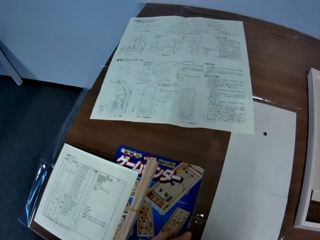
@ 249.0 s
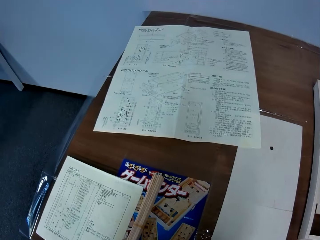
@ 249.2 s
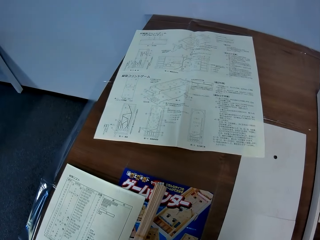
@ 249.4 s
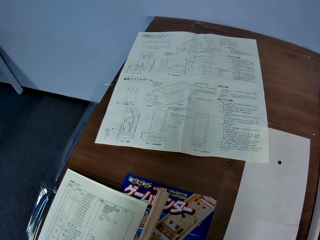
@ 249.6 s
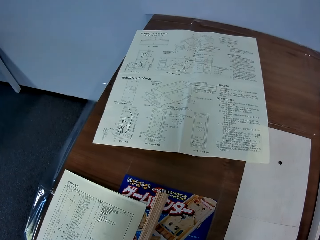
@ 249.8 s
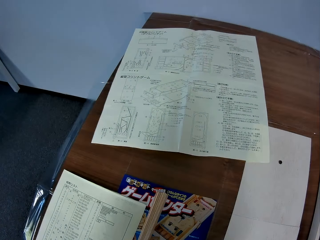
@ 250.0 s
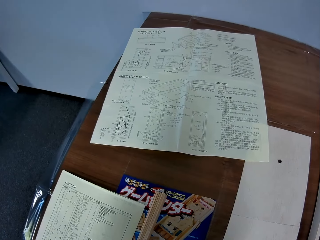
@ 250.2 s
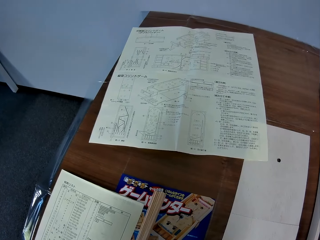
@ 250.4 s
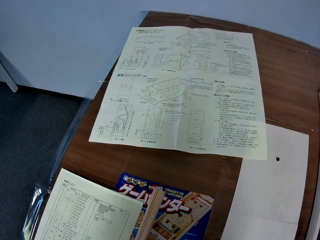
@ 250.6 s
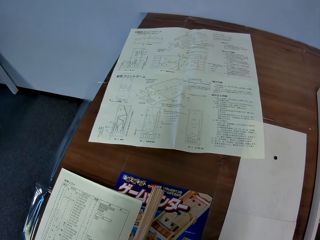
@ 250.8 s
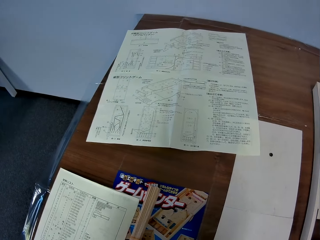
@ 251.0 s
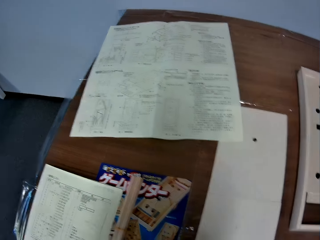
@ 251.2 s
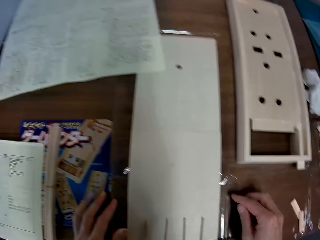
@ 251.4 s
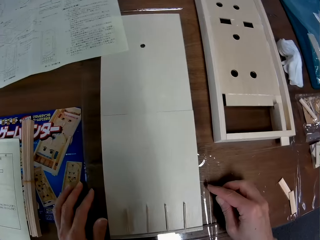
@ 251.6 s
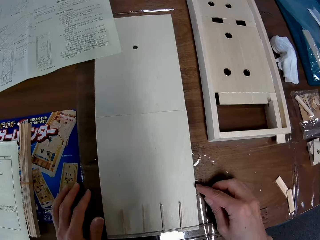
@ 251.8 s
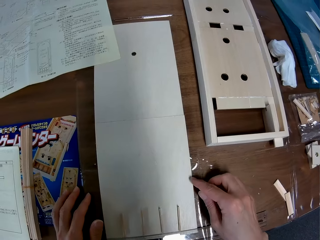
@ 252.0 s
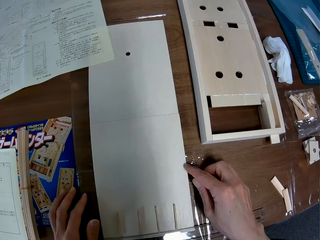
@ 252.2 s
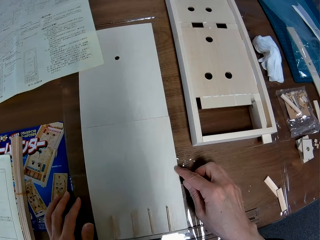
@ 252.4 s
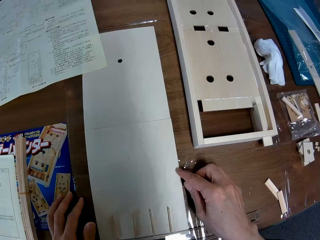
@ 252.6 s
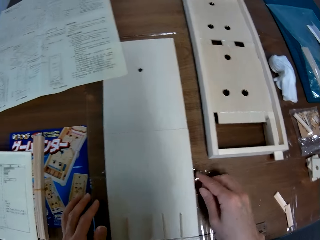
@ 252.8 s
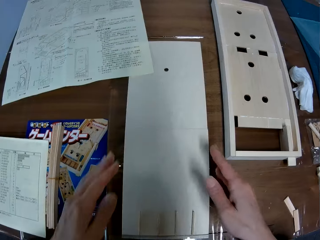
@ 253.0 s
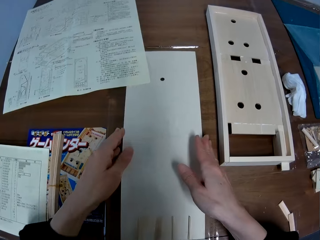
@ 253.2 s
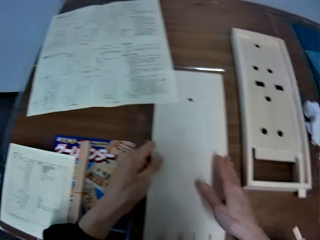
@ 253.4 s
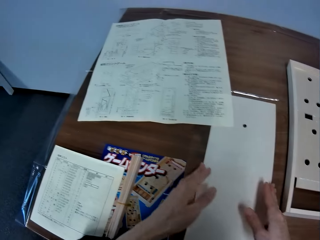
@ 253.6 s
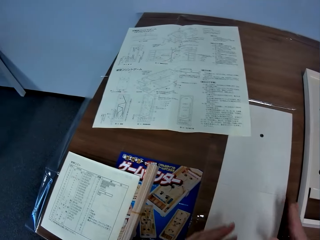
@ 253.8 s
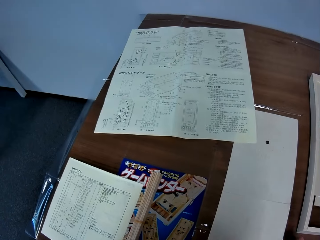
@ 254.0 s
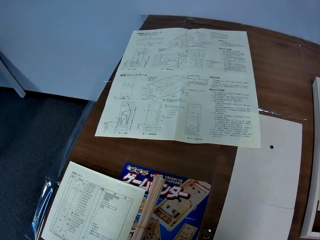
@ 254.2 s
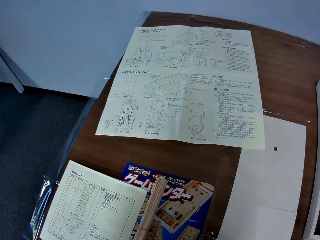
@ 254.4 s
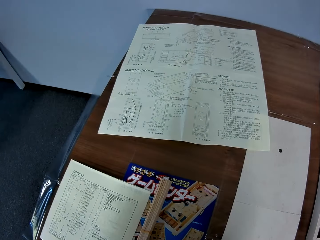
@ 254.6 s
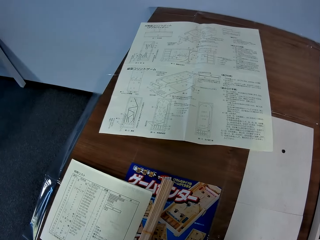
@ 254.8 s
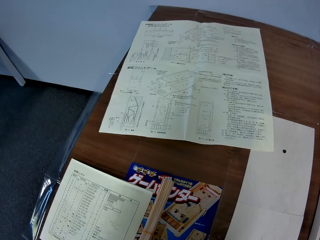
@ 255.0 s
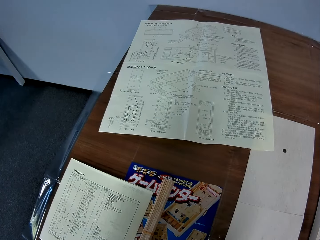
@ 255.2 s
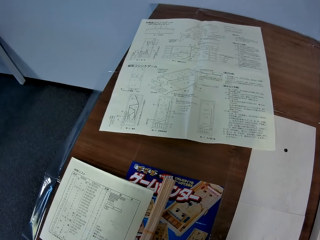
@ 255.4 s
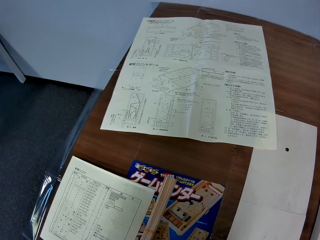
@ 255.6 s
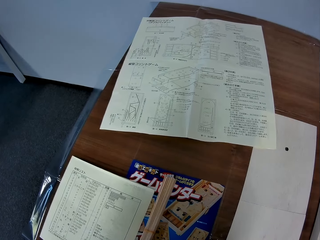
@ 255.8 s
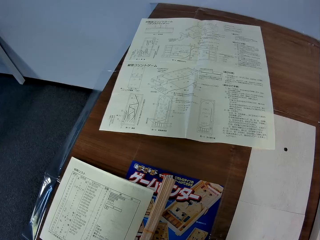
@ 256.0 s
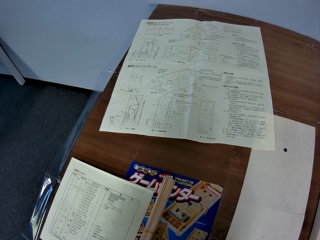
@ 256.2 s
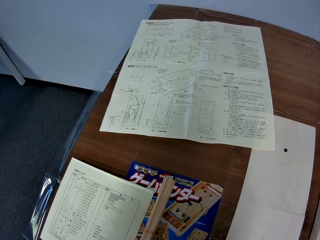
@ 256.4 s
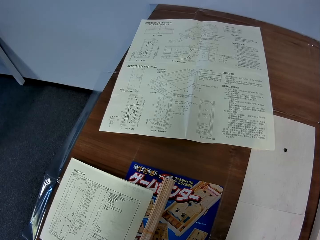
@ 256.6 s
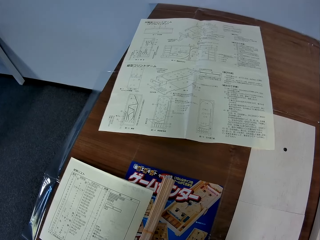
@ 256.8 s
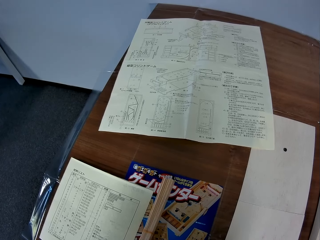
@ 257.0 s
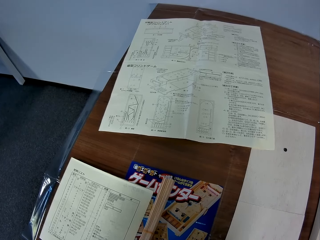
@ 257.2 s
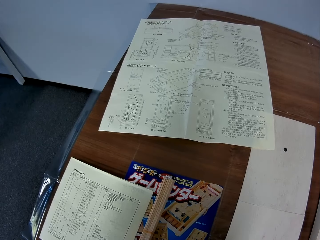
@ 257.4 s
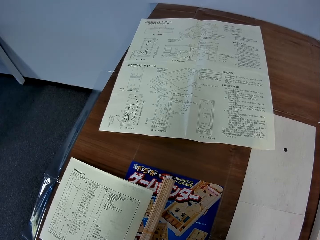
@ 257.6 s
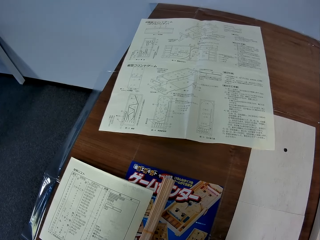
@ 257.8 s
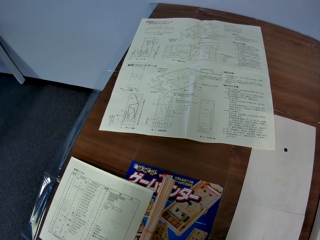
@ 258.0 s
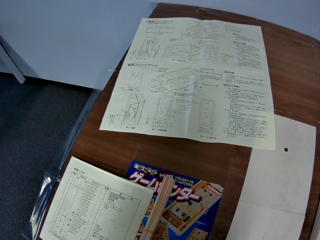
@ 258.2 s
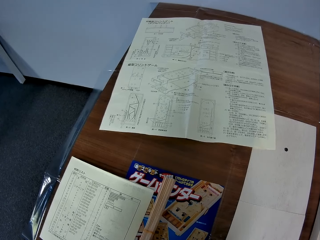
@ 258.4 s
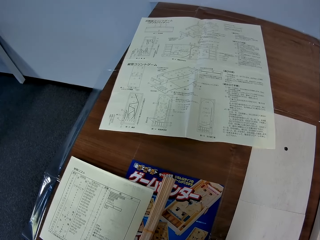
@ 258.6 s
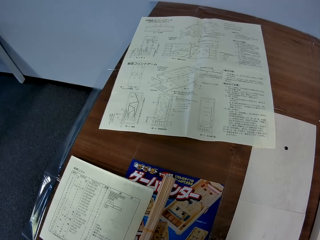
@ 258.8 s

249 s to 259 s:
The camera wearer removes the hands from the wooden crafts. They move the camera. They stare at the manual papers. They hold the wooden piece. They move the camera. They stare at the manual papers.

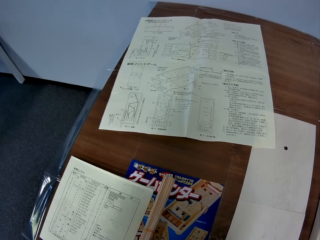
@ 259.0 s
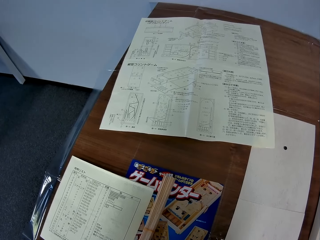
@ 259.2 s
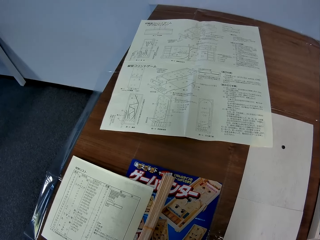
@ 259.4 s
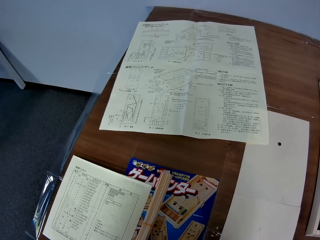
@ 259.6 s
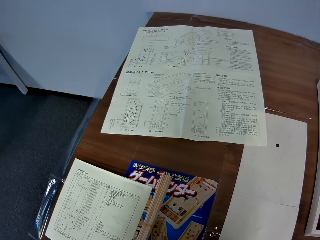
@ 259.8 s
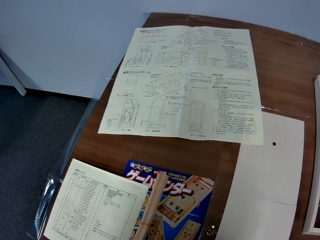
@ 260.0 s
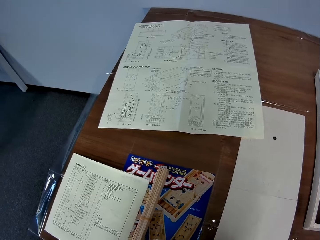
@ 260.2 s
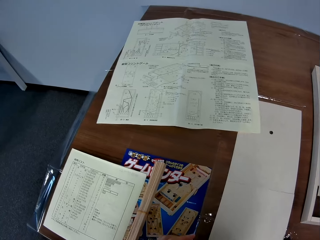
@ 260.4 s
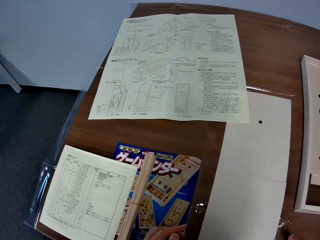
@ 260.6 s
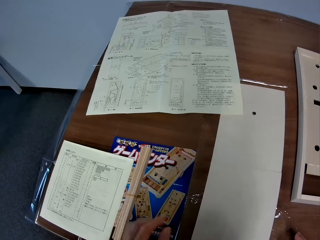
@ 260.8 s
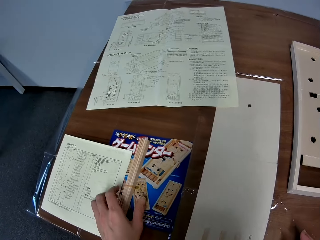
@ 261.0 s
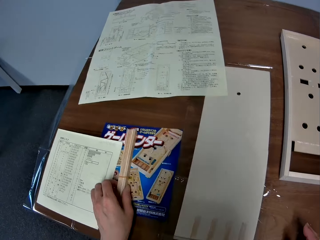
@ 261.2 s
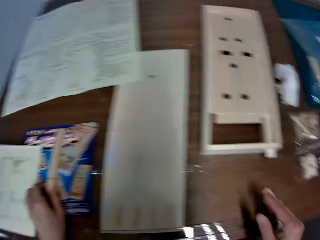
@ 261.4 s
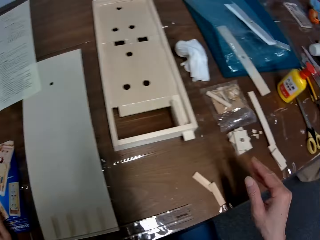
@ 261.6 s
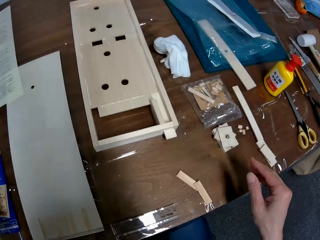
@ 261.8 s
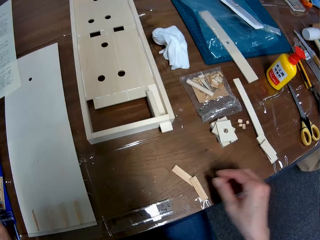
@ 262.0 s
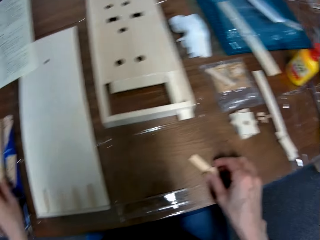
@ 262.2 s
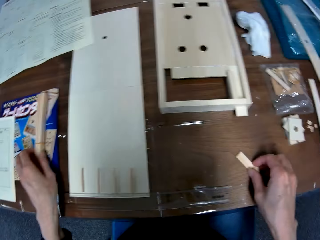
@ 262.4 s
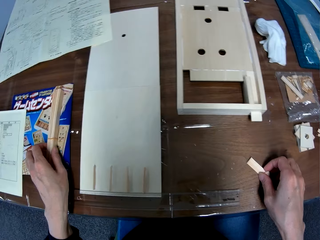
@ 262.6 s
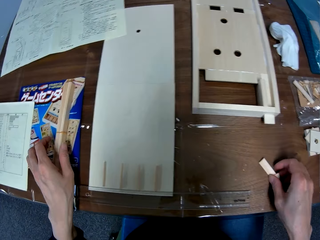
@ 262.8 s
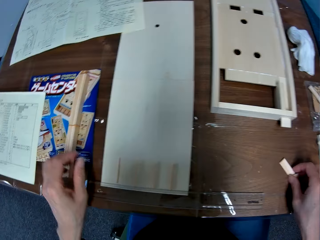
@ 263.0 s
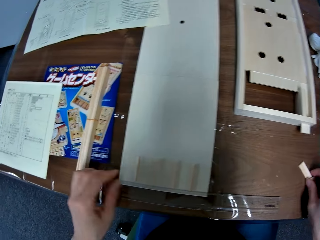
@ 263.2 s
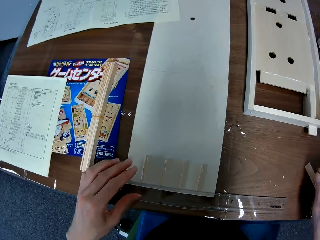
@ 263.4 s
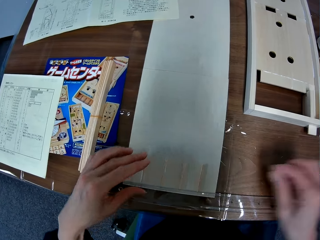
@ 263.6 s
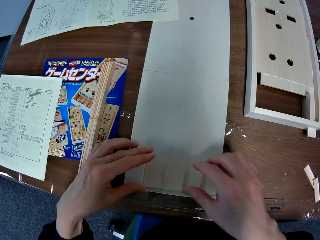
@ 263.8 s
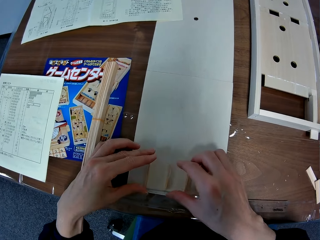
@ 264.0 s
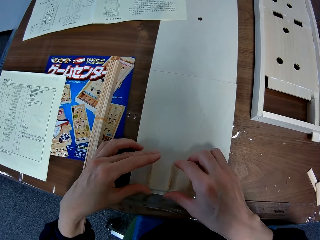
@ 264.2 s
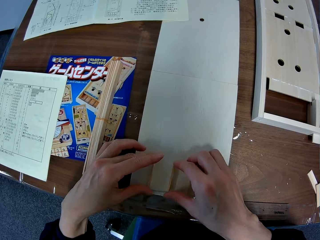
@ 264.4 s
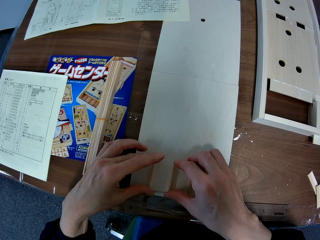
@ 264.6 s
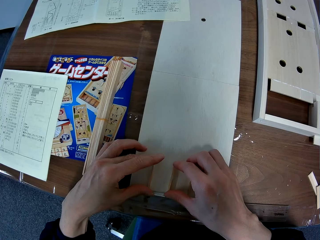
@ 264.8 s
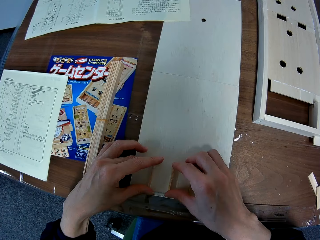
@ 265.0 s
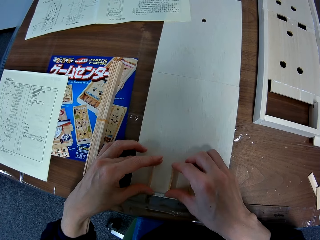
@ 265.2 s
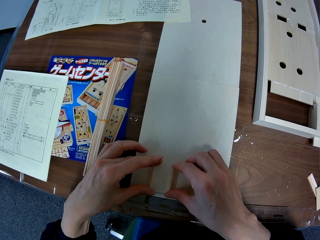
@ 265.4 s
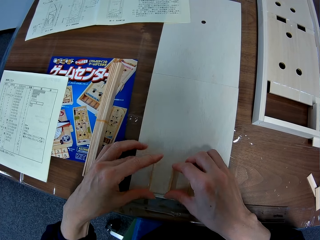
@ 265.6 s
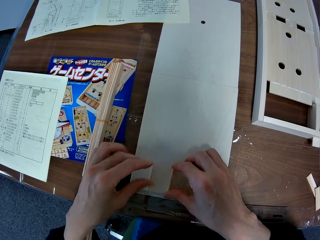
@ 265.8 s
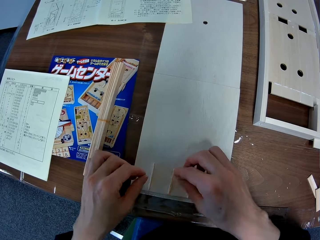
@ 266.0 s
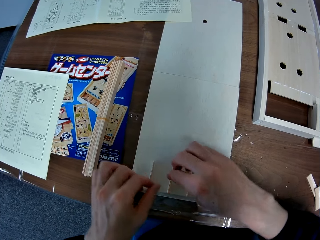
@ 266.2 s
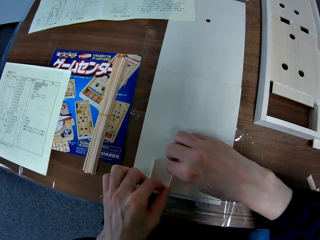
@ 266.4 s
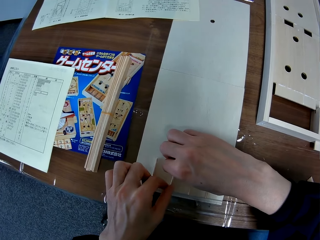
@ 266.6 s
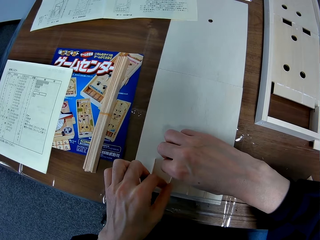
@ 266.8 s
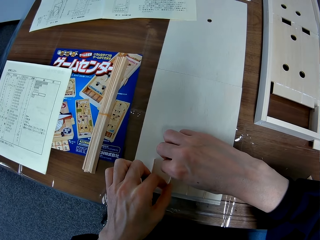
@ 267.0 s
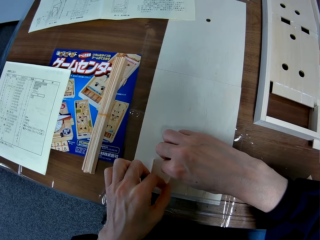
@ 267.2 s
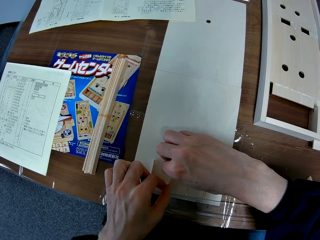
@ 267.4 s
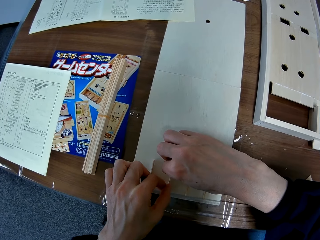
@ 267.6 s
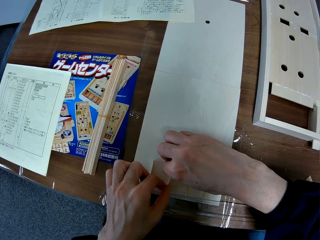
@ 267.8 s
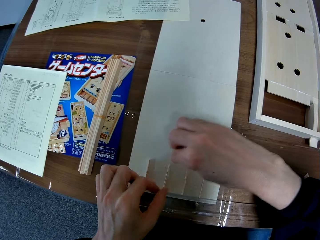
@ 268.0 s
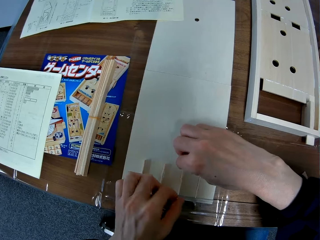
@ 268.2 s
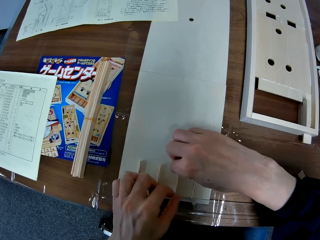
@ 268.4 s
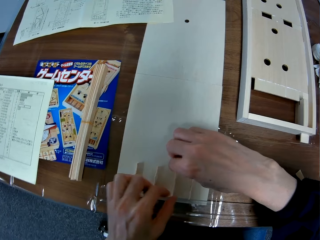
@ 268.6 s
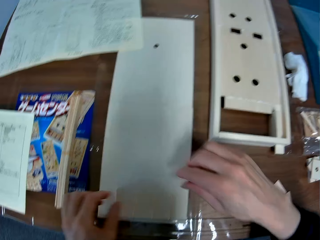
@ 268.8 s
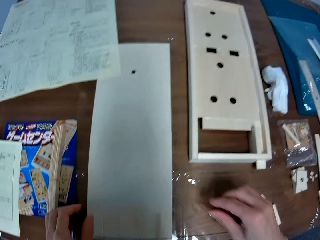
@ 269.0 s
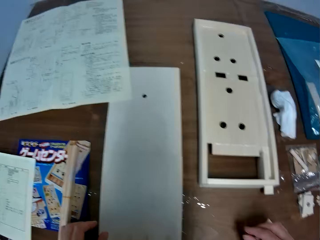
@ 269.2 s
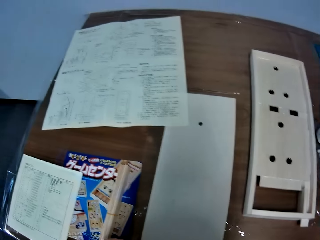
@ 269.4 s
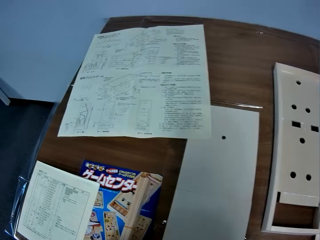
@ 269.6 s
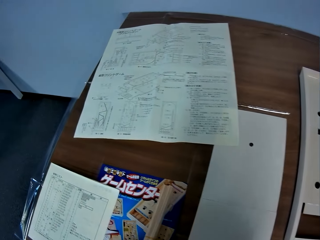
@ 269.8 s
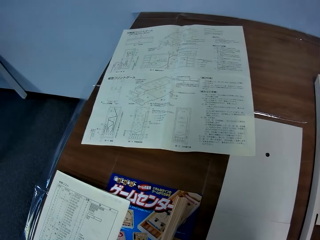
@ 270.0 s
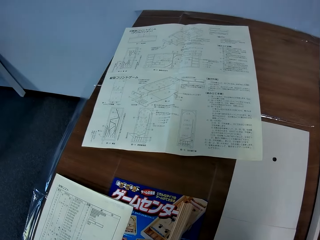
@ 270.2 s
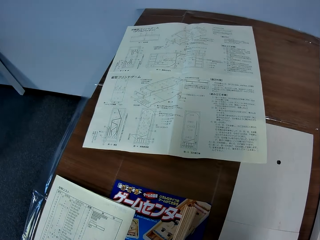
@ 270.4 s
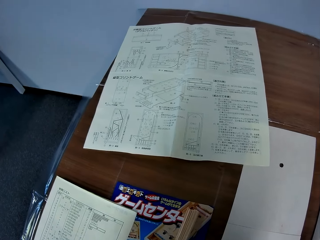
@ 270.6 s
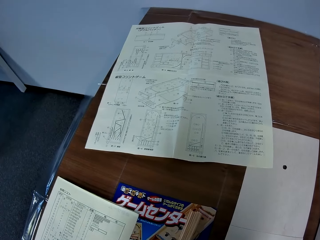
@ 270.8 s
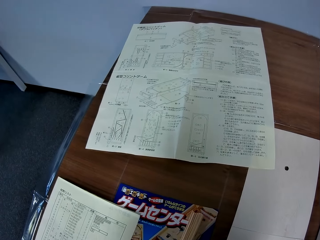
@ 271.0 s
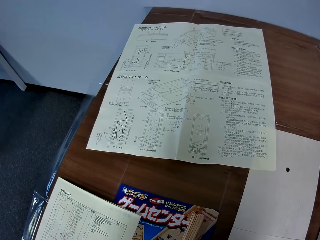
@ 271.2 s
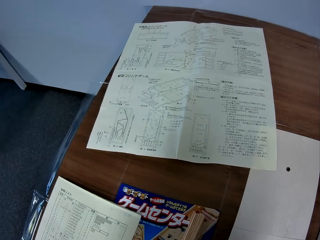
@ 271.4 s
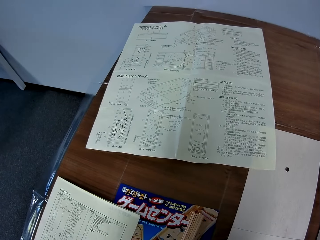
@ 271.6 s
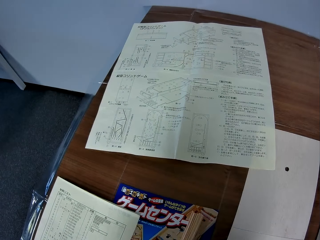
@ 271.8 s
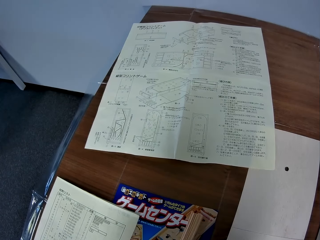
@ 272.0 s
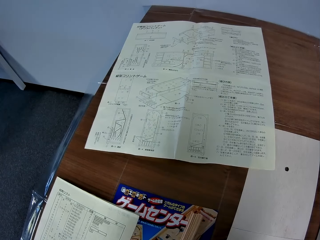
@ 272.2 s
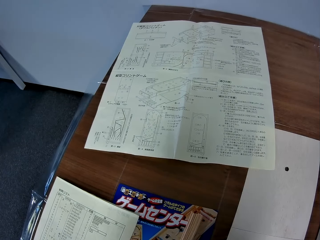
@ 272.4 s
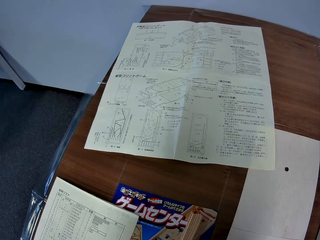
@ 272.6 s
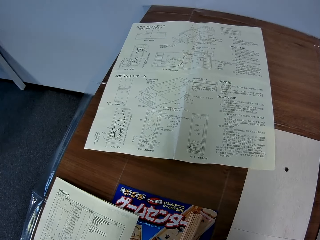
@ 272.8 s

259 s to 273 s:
The camera wearer moves a bunch of wood pieces on the table. They pick up the wooden crafts. They move the small pieces of wood on the table. They put the wooden crafts on the table. They hold the wooden craft on the table. They remove the hands from the table. They adjust the small pieces of wood on the plain piece of wood. They hold the wooden crafts on the wooden piece. They remove the hands from the wooden crafts. They move the camera. They stare at the manual papers.
